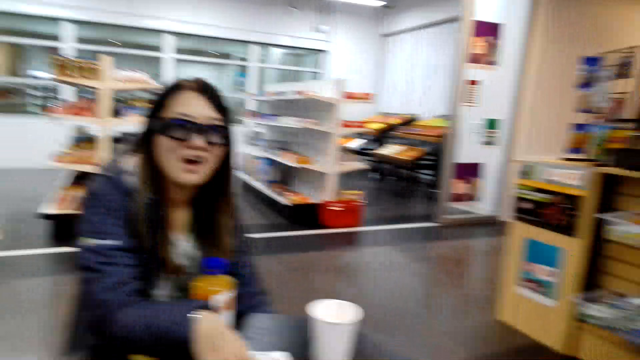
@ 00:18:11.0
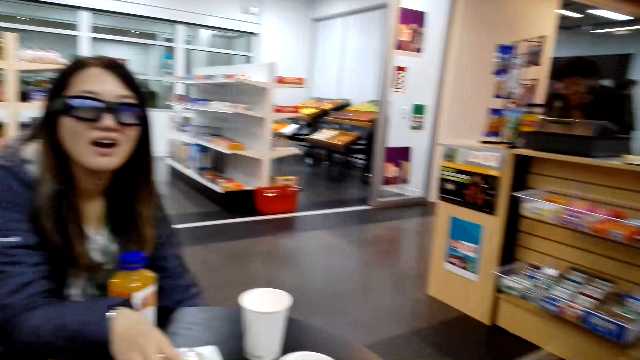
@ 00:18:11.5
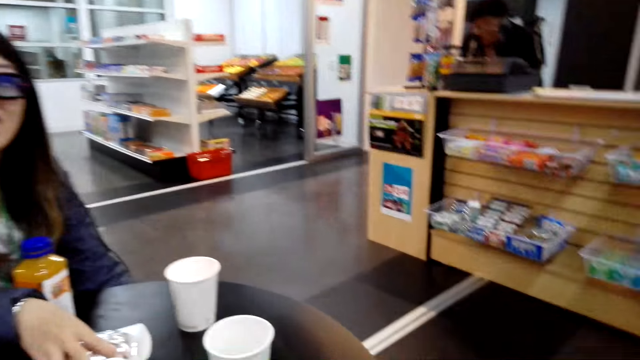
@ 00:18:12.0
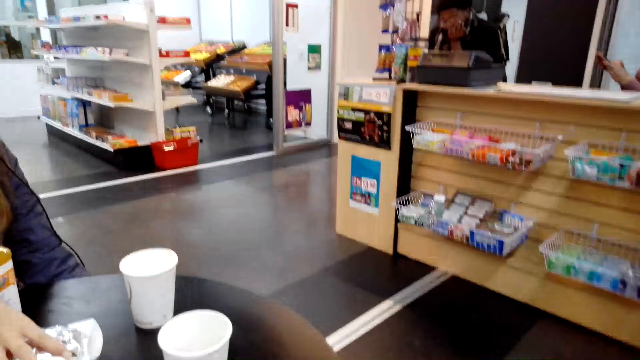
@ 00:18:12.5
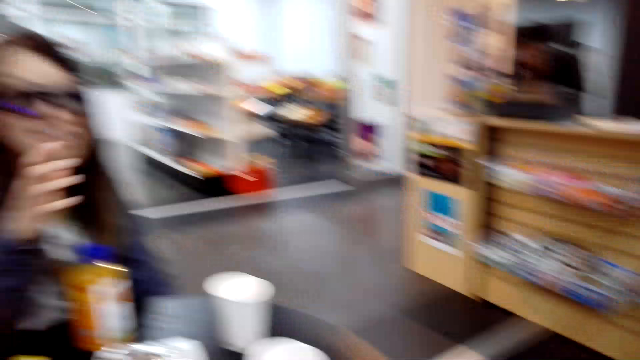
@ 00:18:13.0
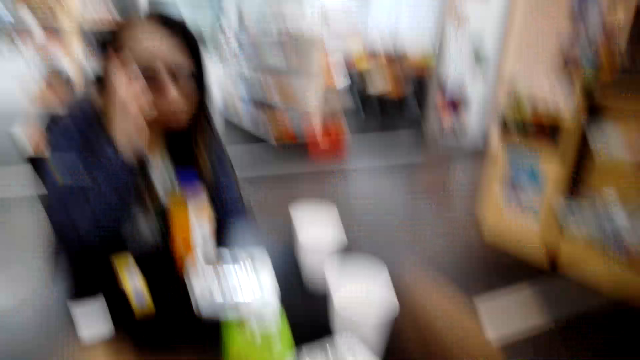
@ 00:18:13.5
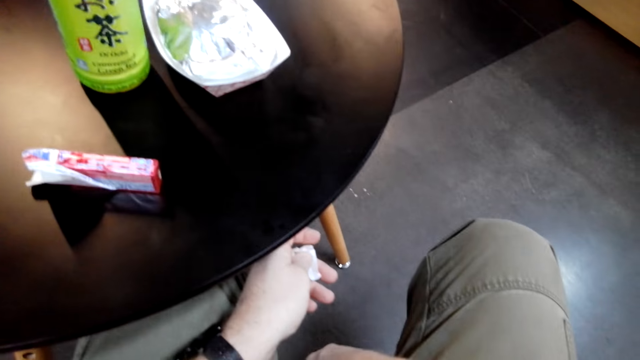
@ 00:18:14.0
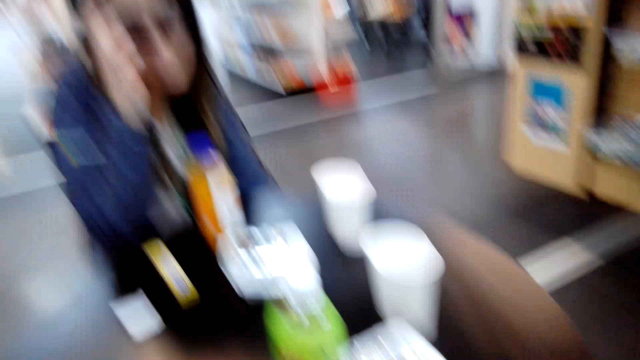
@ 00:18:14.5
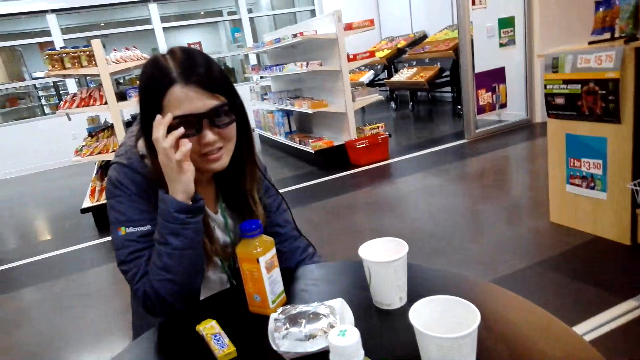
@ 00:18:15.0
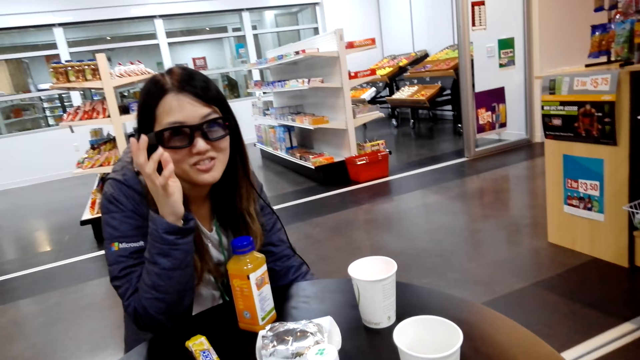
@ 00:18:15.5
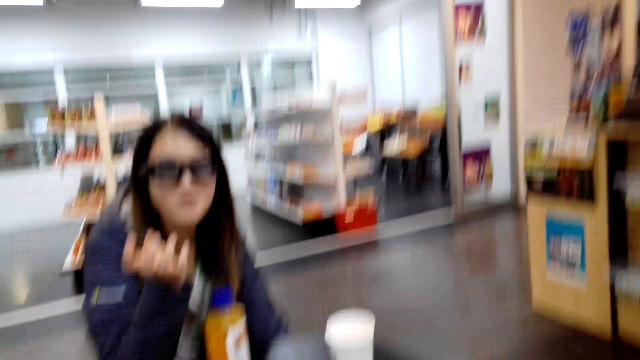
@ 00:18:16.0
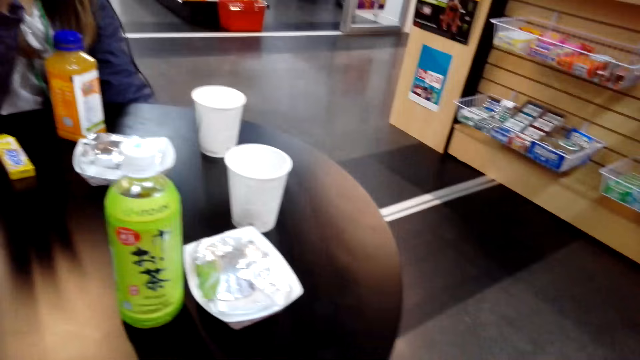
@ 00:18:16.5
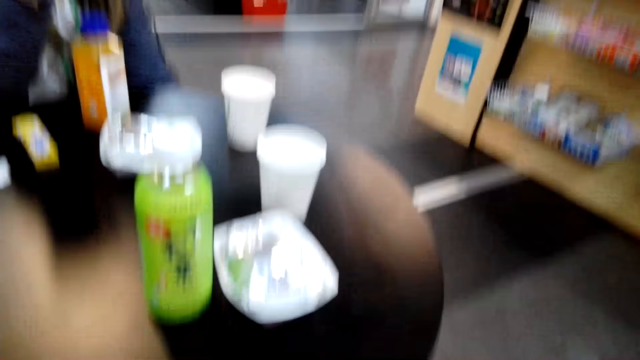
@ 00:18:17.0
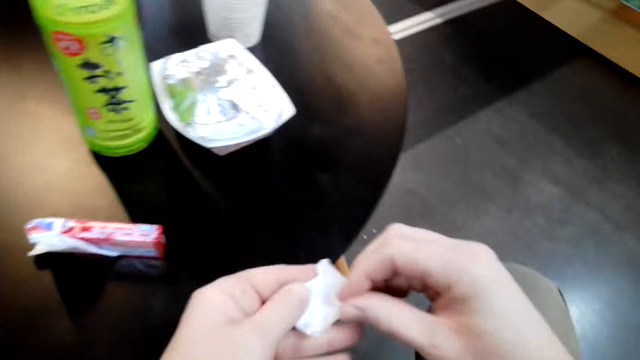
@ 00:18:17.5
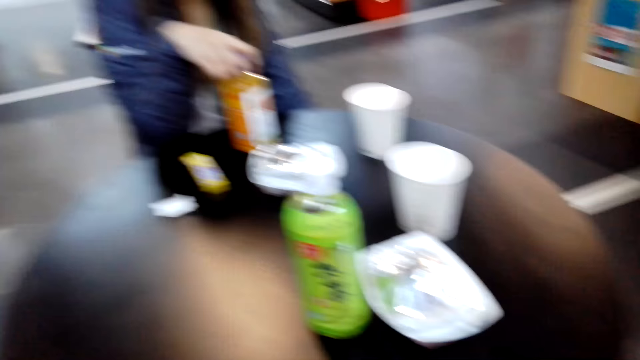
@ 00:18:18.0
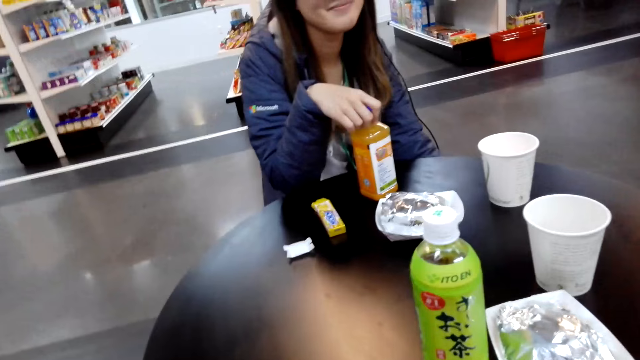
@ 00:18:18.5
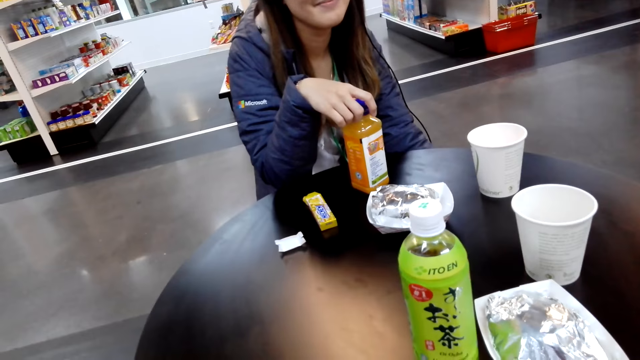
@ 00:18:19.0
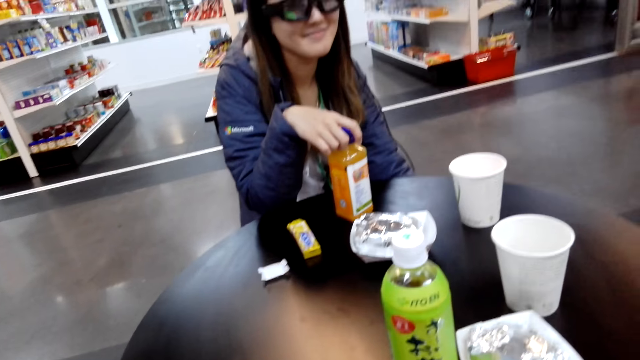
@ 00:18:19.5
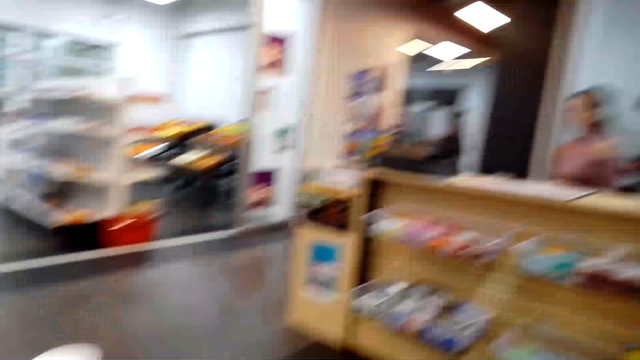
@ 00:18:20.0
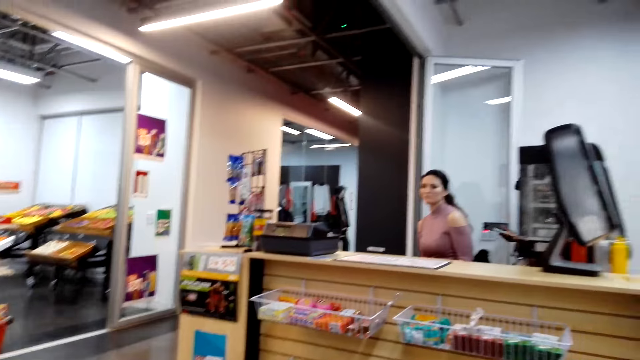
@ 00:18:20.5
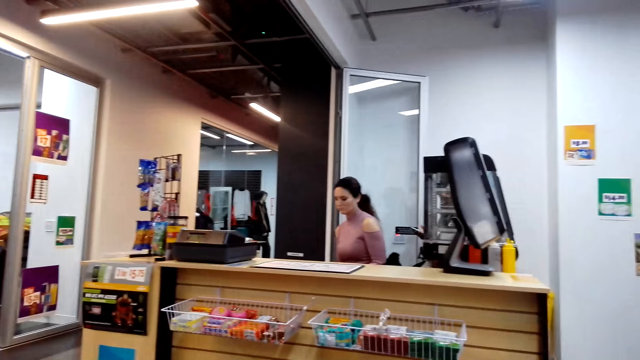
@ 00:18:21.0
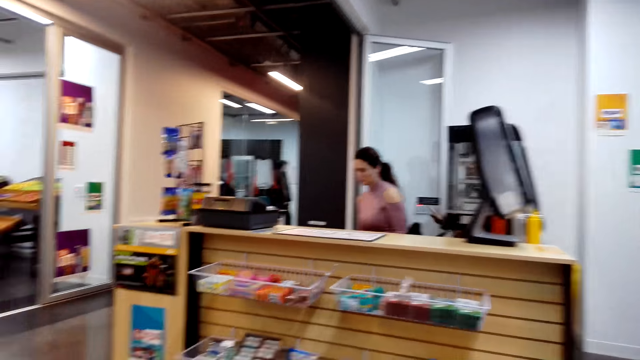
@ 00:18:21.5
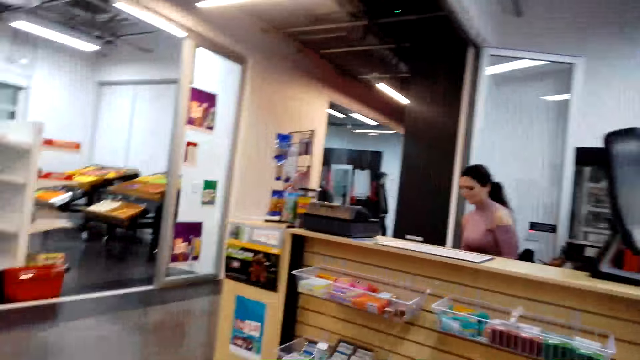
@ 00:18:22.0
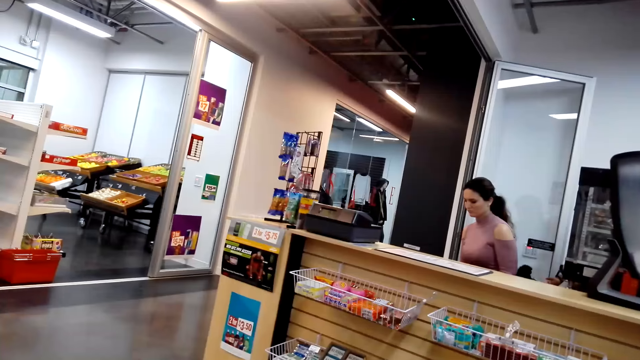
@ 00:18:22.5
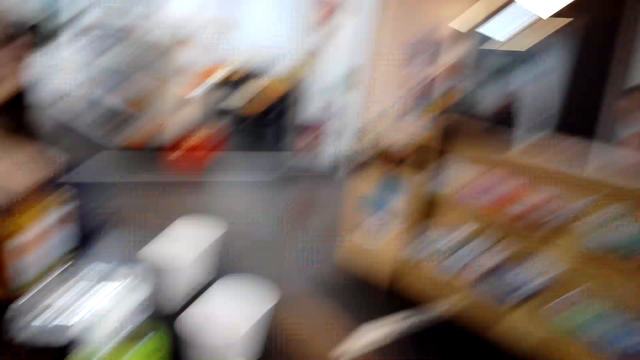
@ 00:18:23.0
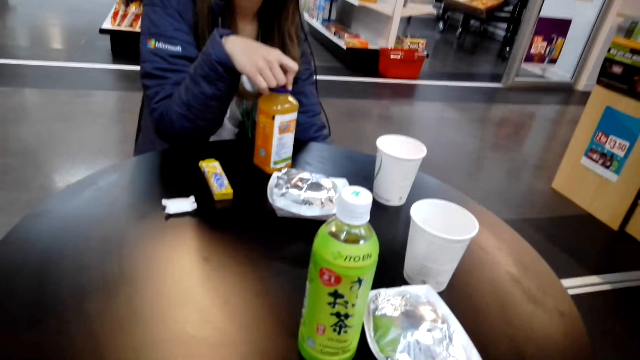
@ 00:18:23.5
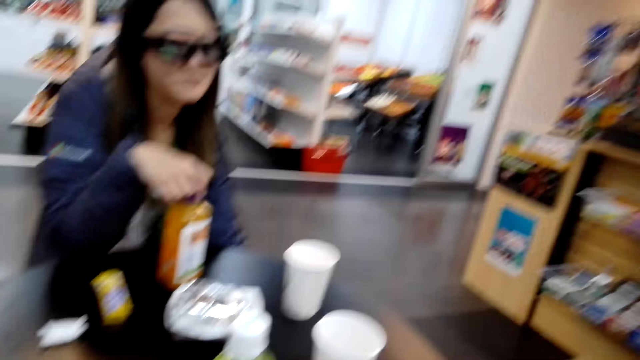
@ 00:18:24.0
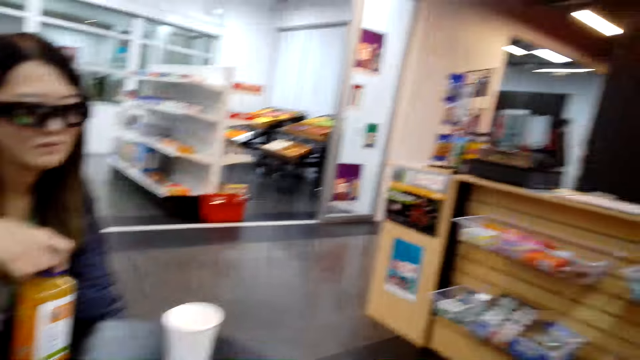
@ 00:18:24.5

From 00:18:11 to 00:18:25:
The lady touches her face, speaks to the camera wearer and lets go of her face. The camera wearer folds a piece of paper in his hand. He touches the piece of paper in hand. The lady holds a bottle of juice on the table. Another lady sits at the desk. The camera wearer looks around the store.

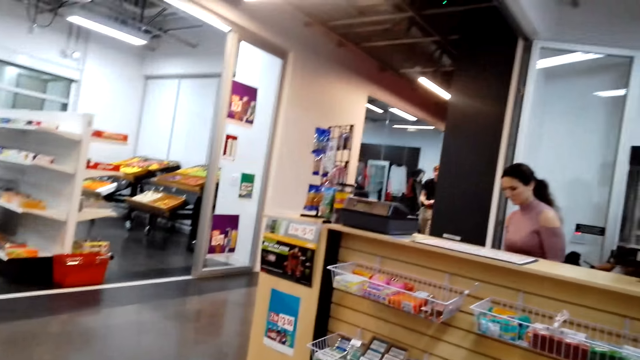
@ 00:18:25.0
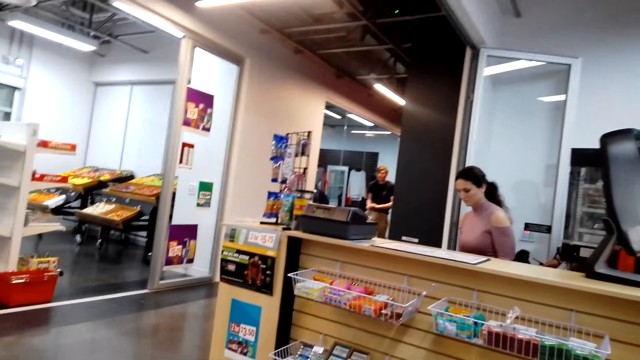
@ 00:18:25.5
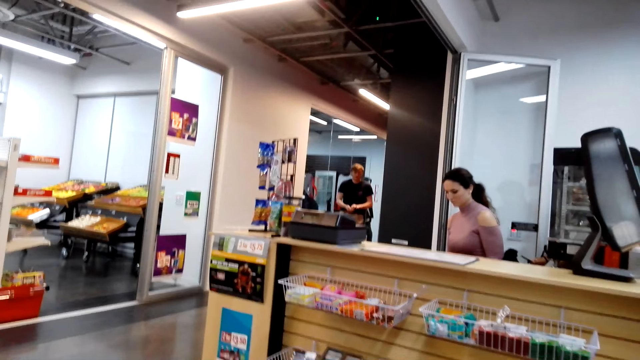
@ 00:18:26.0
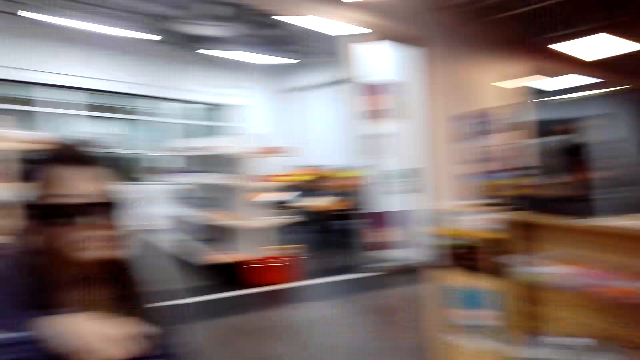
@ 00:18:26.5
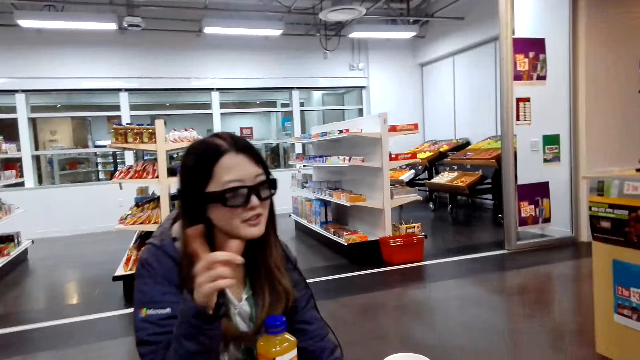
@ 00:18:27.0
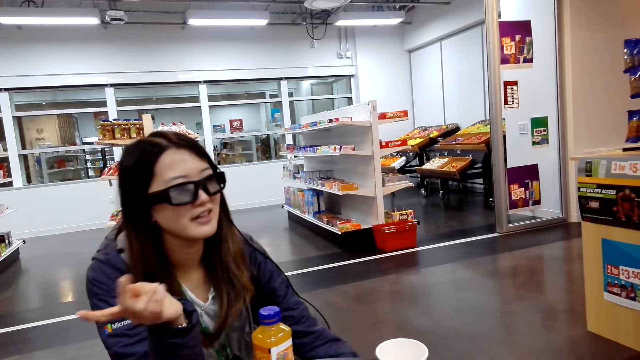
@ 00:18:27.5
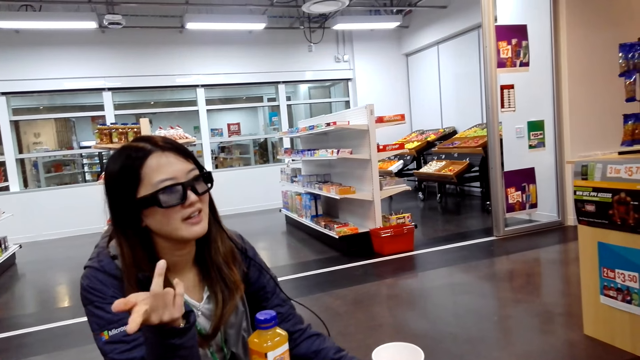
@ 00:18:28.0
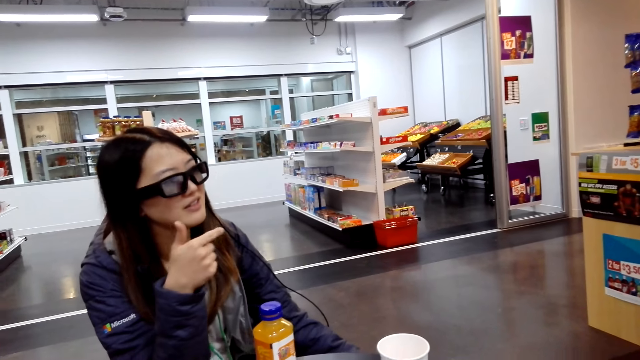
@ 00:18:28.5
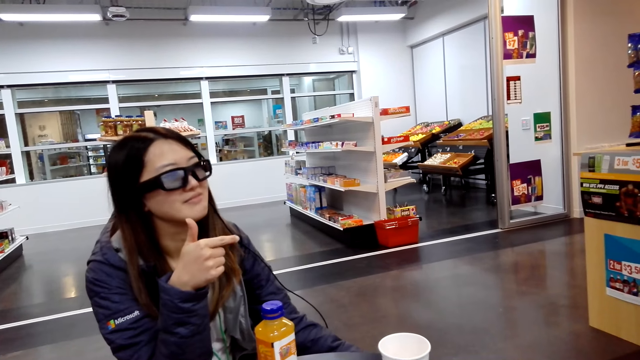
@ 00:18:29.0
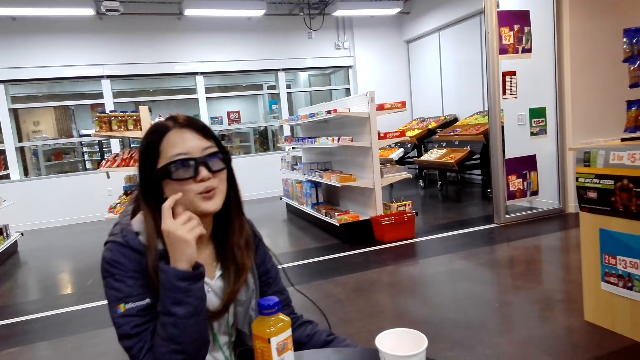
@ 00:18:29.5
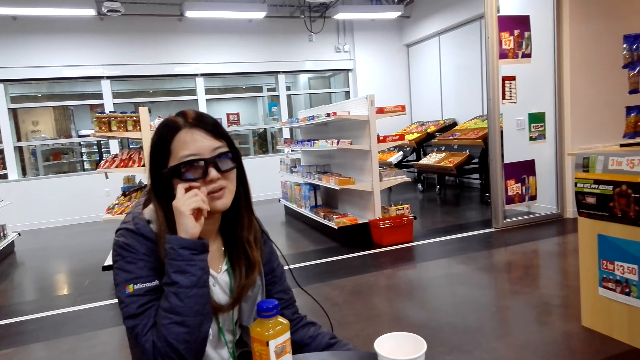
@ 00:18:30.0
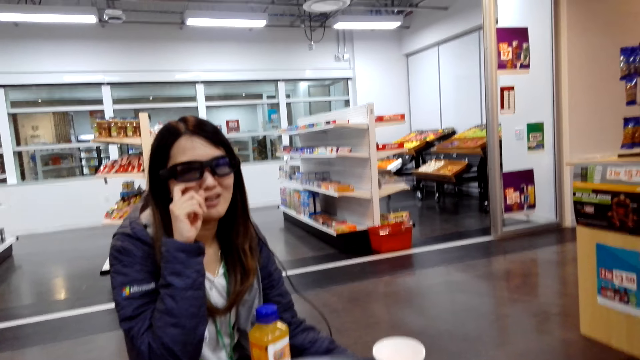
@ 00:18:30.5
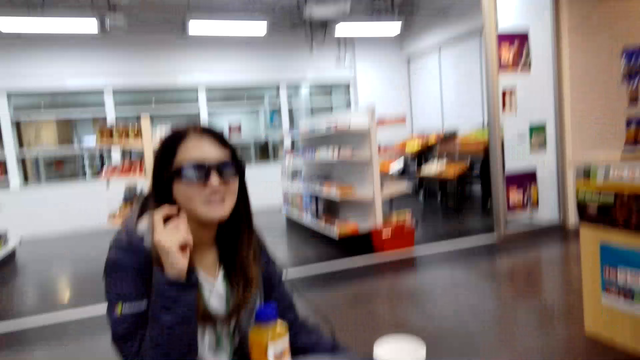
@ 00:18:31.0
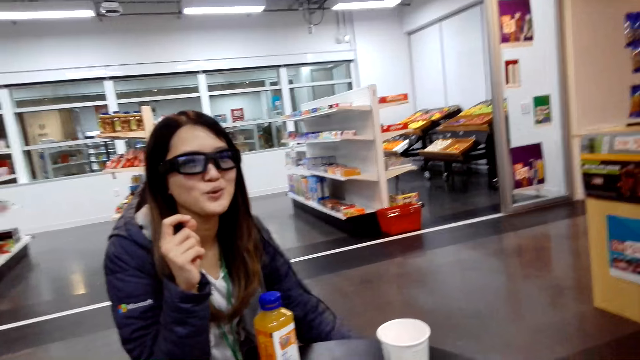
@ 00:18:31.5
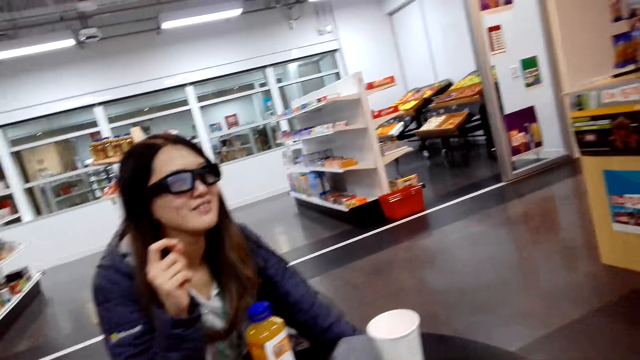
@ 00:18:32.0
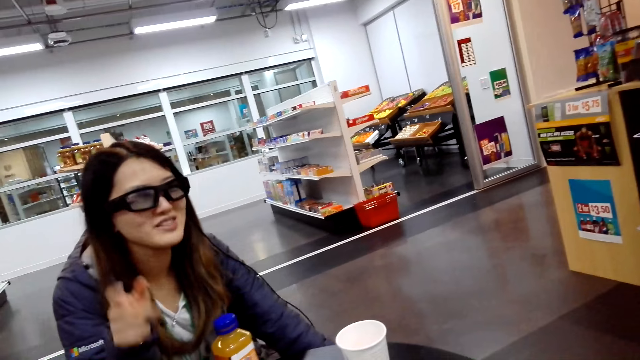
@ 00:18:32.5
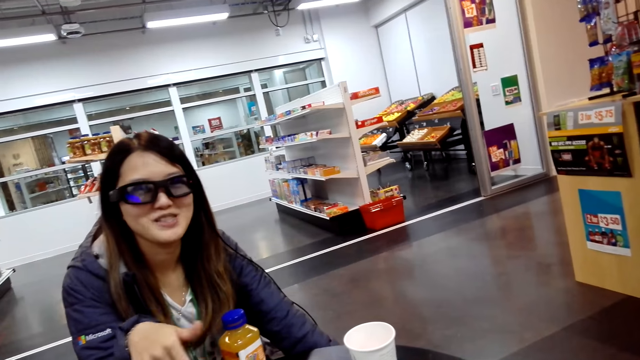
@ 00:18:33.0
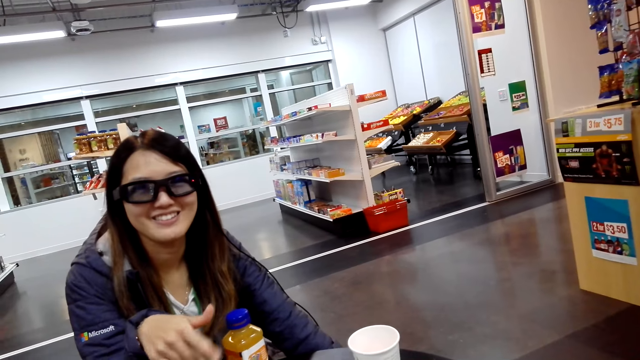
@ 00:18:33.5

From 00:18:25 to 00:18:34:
A man walks in the store. A lady speaks to the camera wearer. The lady moves her hand, touches her face and lets go of her face.
